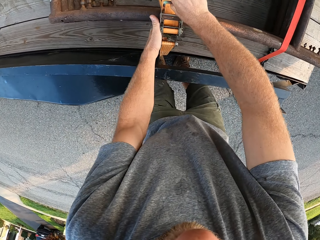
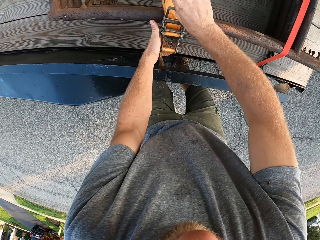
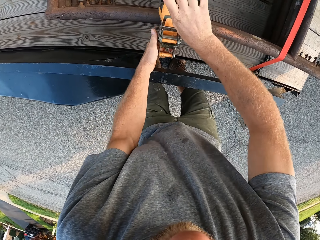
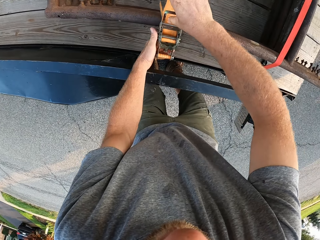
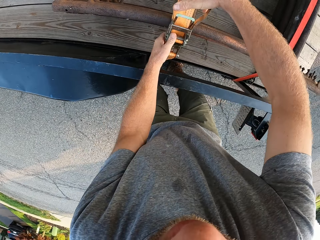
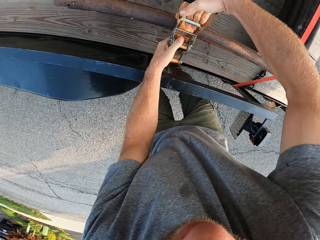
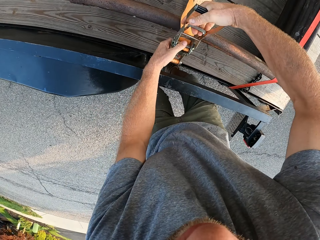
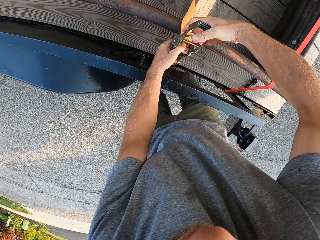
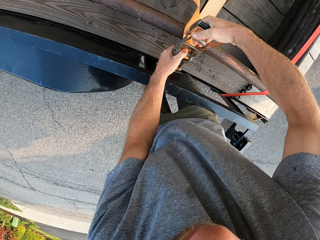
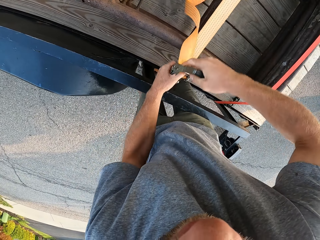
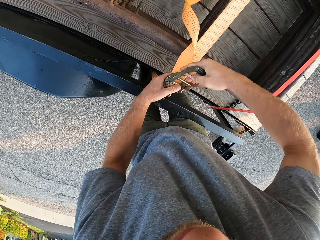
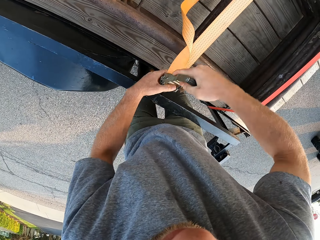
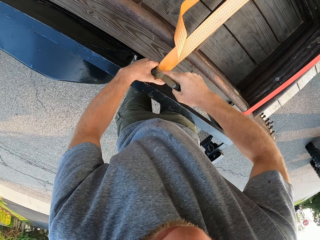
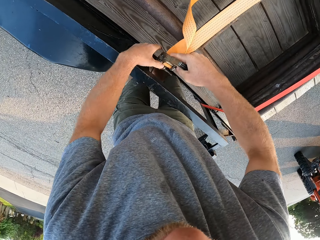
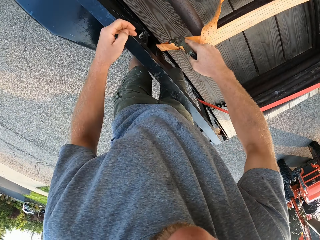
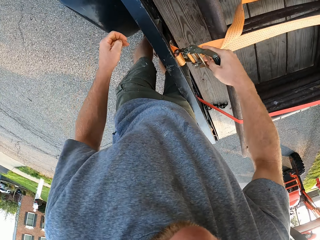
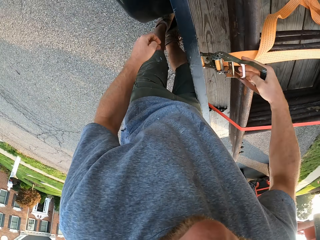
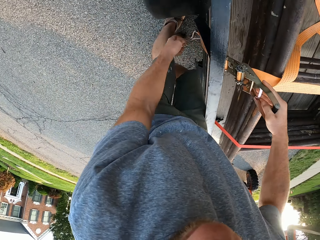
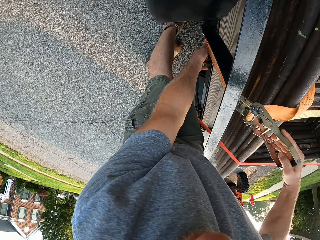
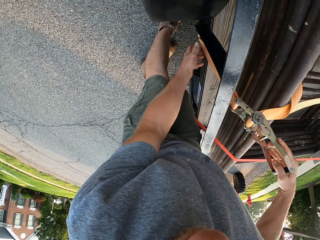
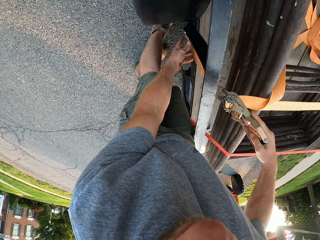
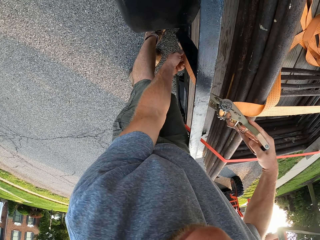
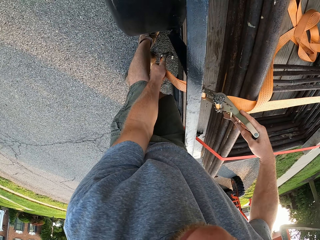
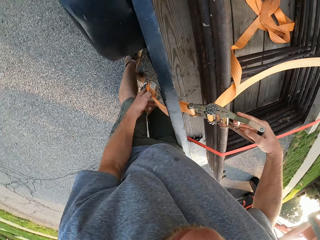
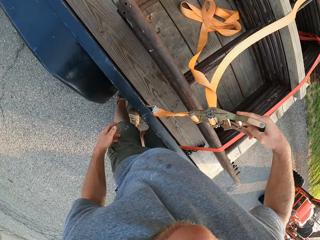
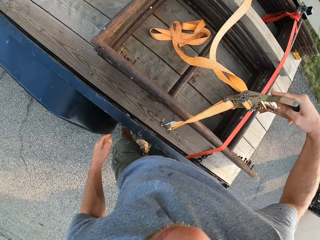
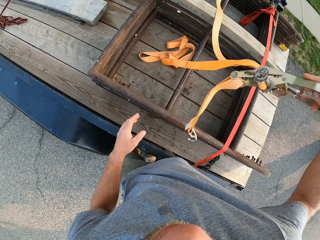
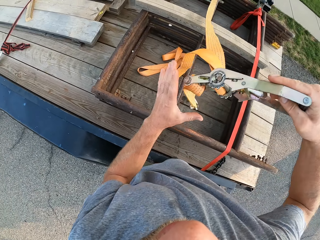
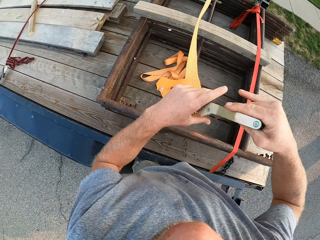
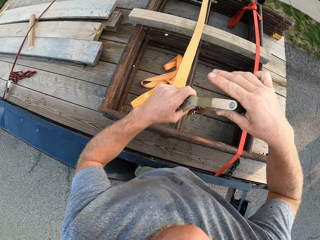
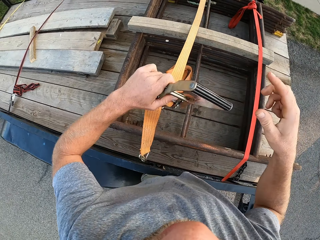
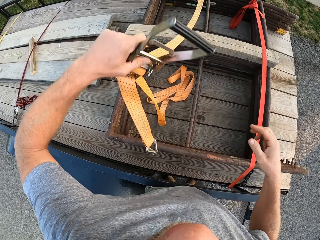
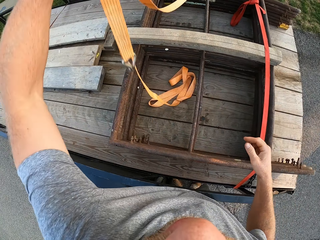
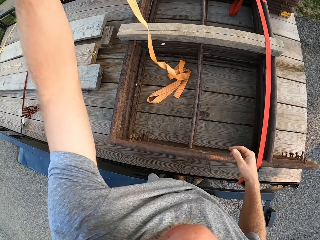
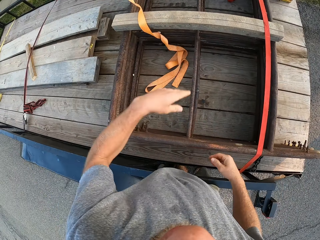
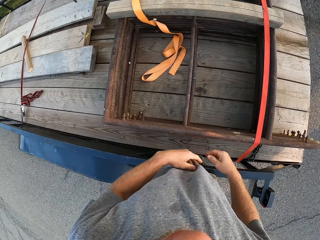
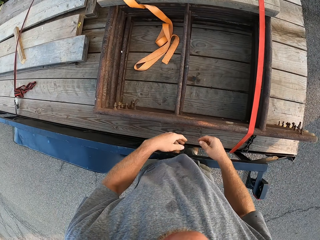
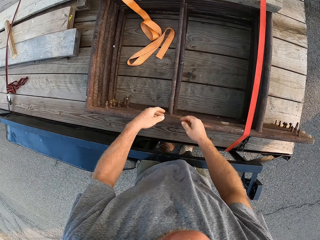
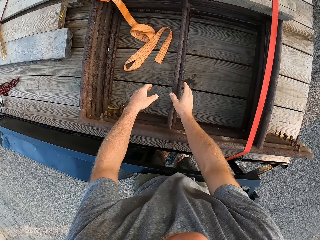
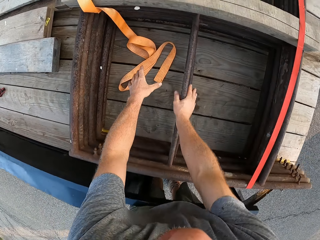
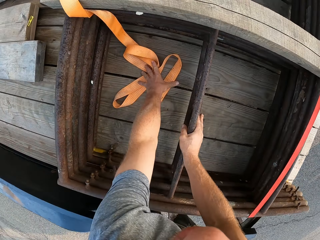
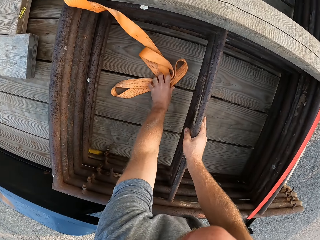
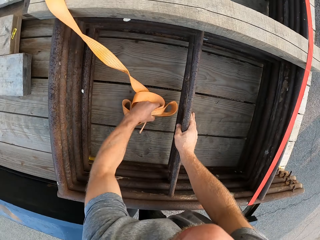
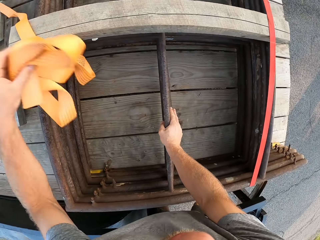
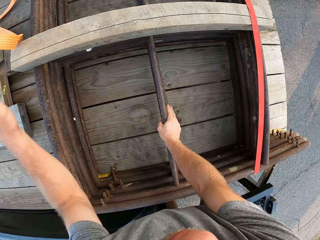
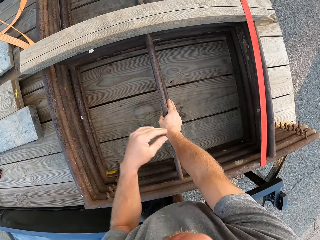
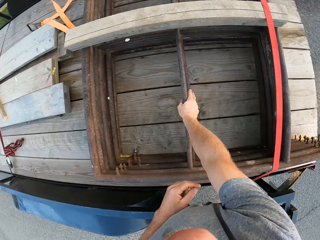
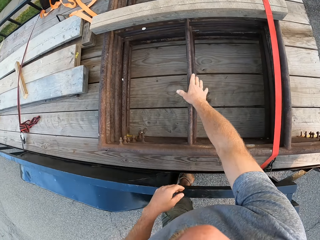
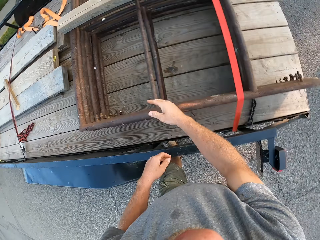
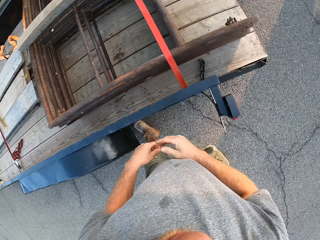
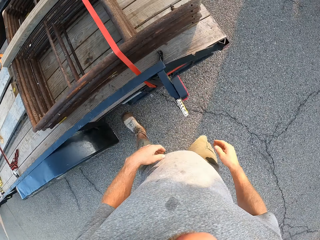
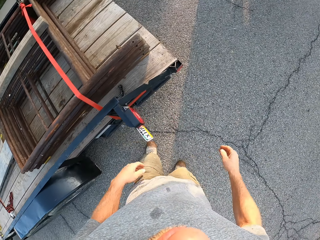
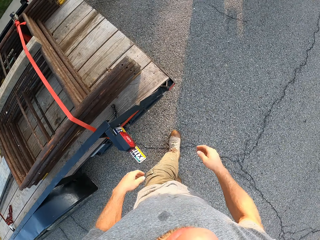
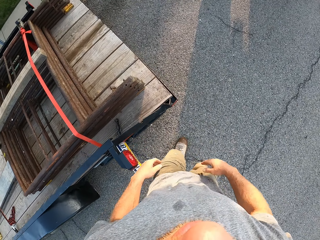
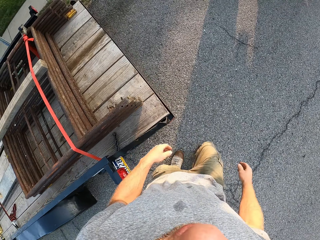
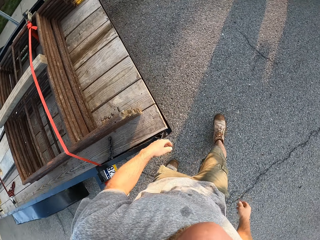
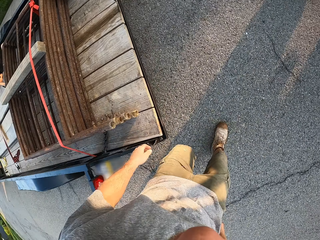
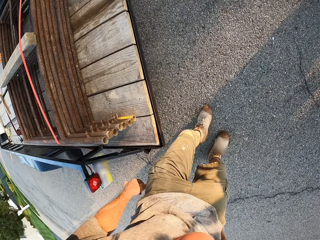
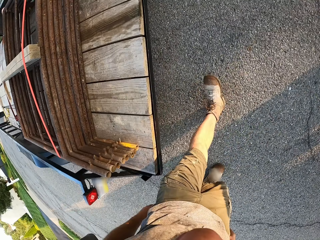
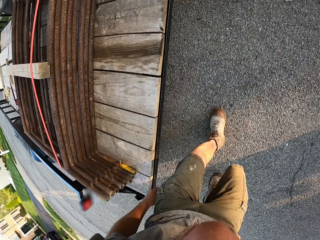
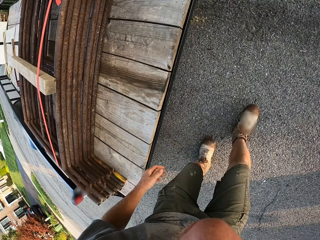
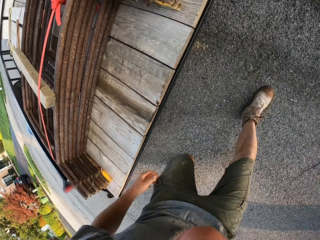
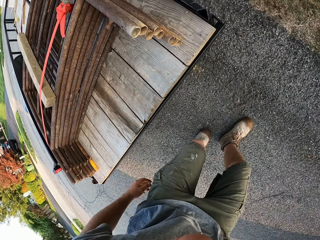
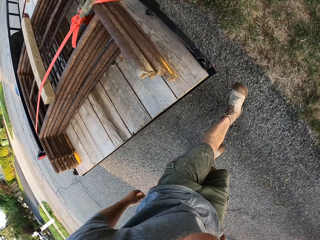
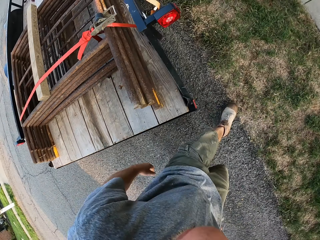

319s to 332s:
The camera wearer transfers the iron handle to his left hand. He drops the pulling belt. He tosses the handle on some wooden planks in the trailer. He moves the ratchet strap with his left hand. He walks in the road.

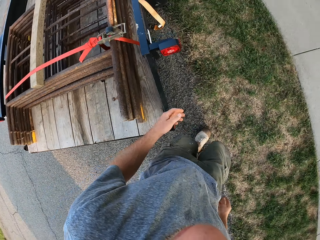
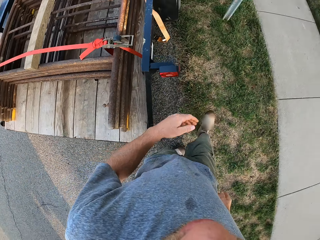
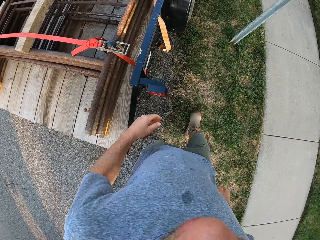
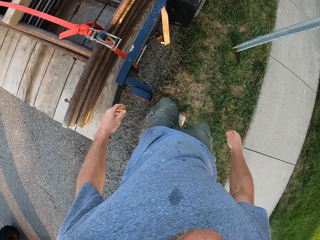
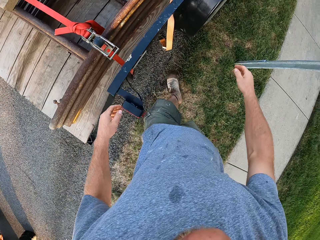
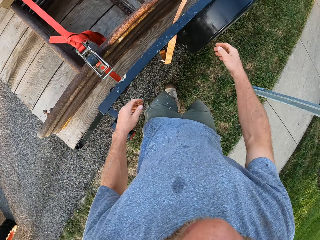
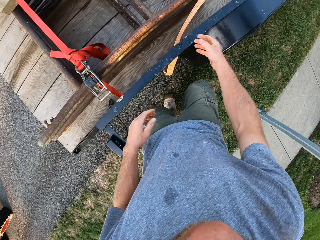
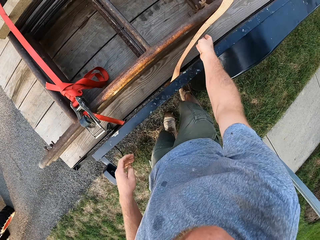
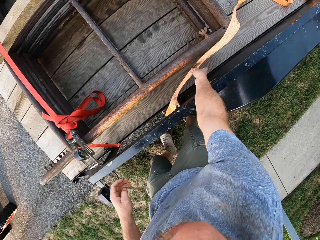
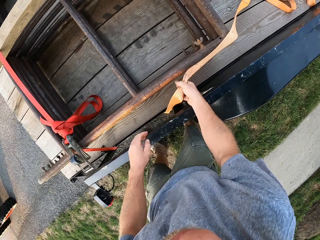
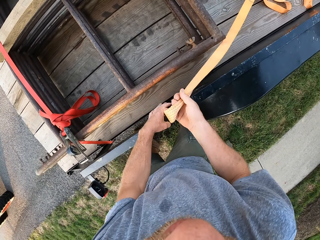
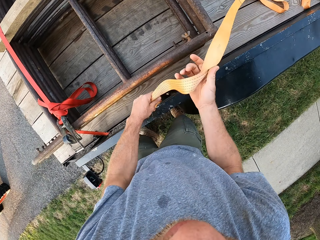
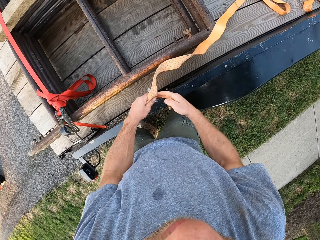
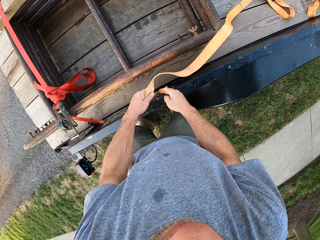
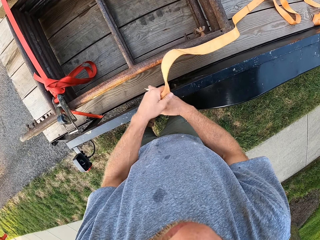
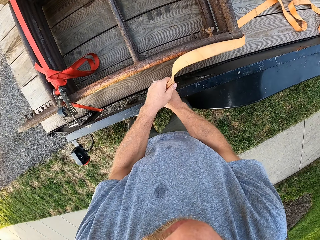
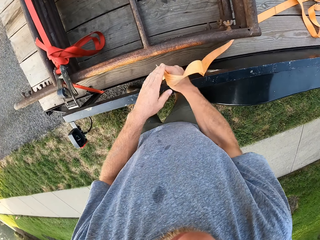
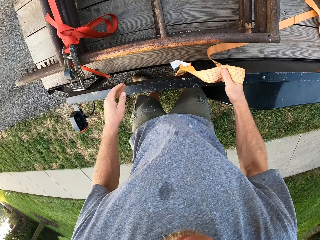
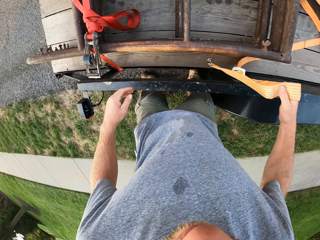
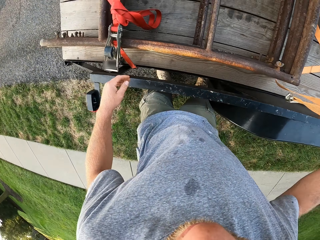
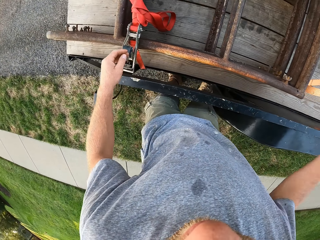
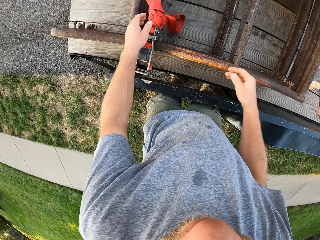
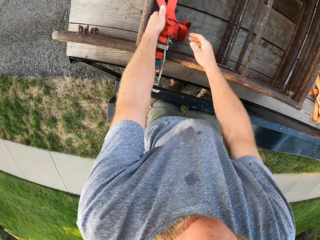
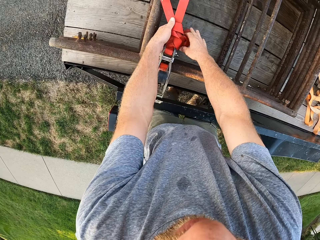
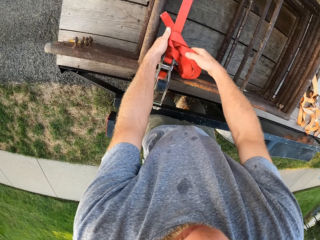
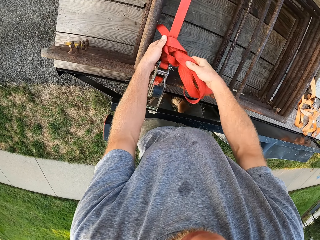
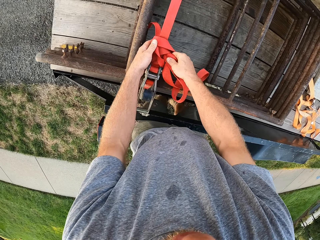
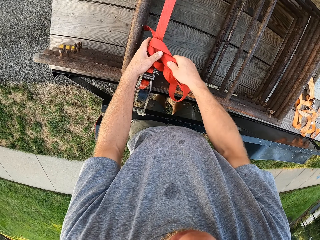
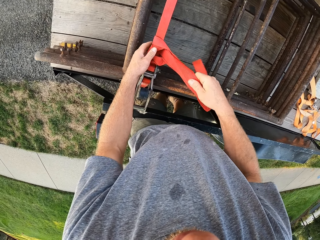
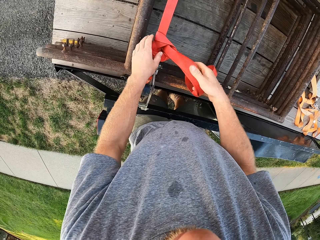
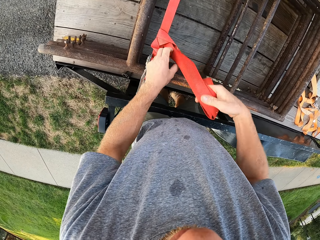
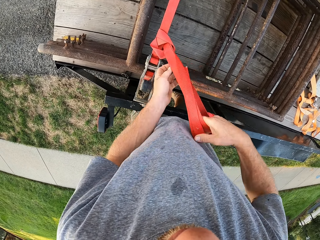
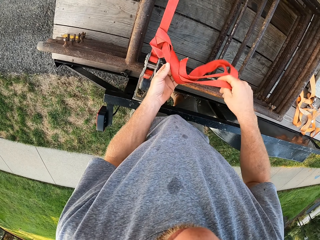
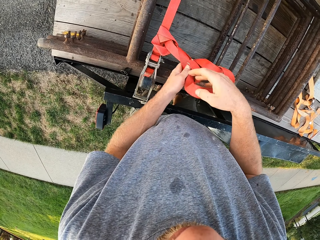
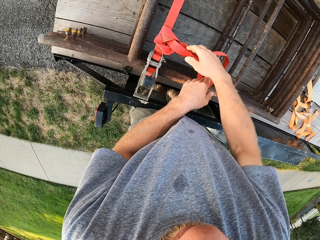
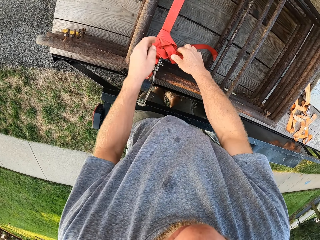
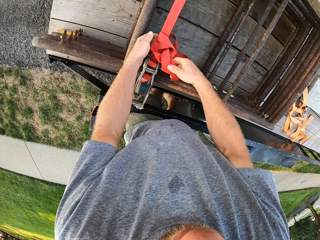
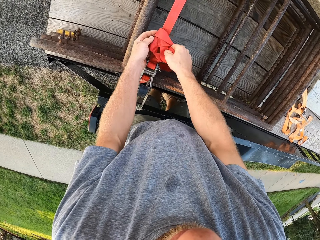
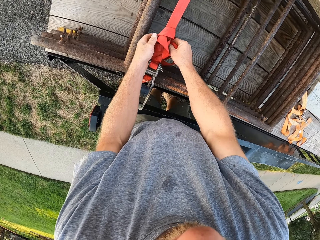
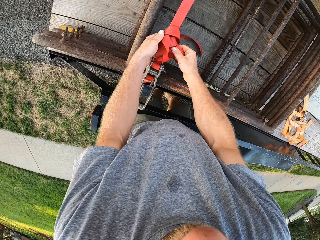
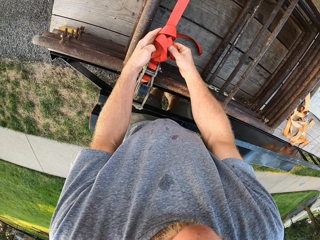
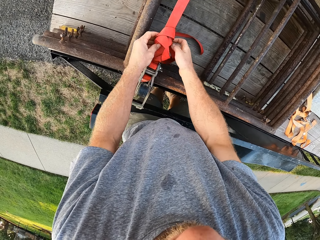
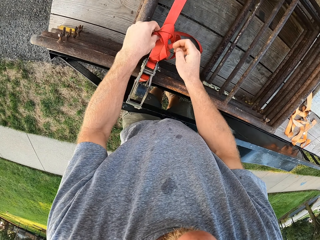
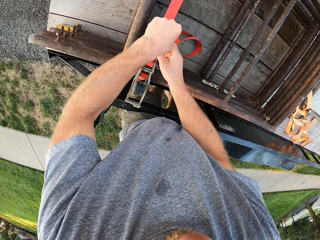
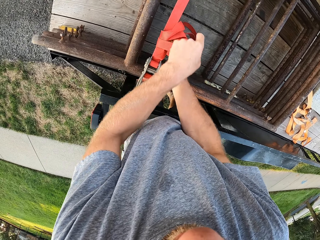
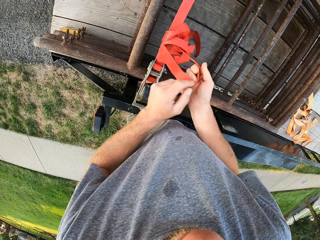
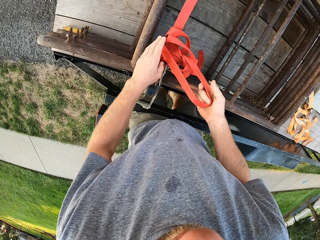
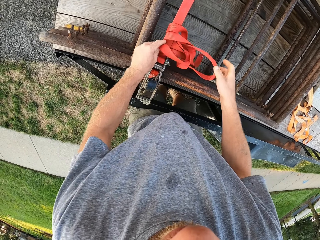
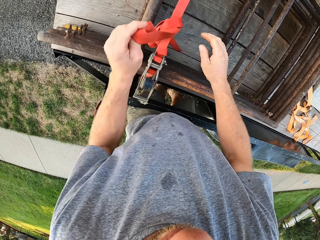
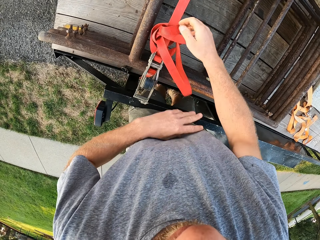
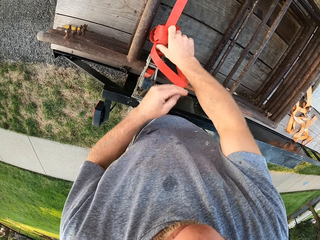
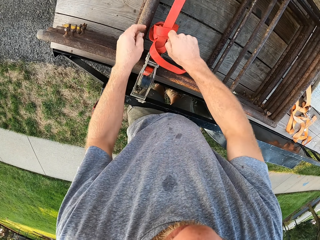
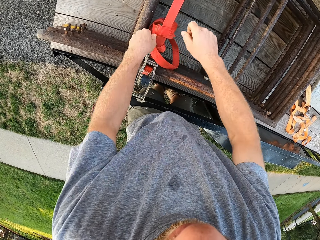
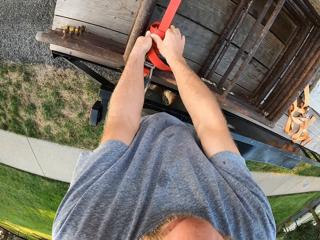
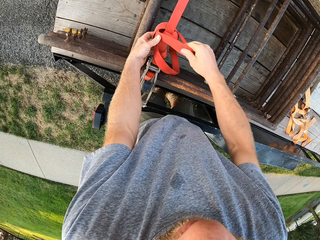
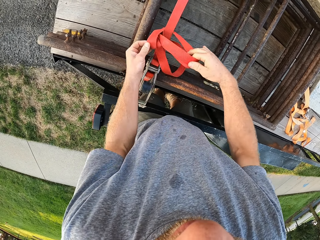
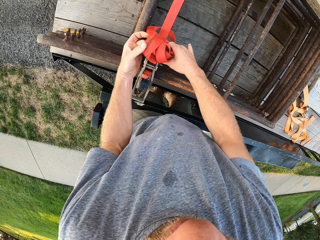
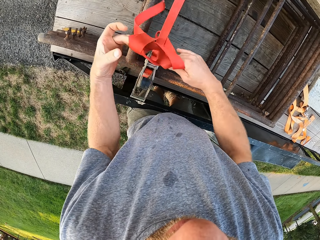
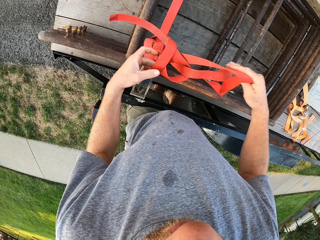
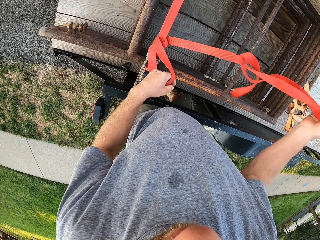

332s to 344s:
The camera wearer moves the ratchet strap with his right hand. He loosens the ratchet strap on the trailer with both hands.
